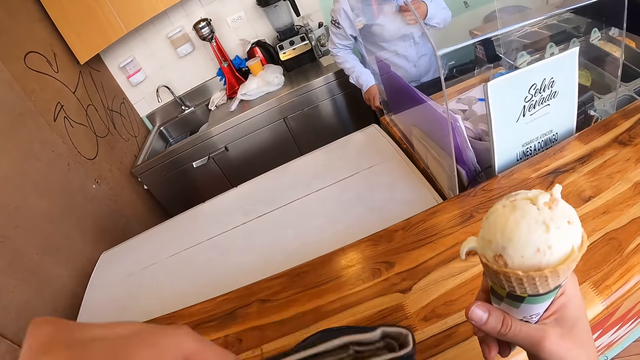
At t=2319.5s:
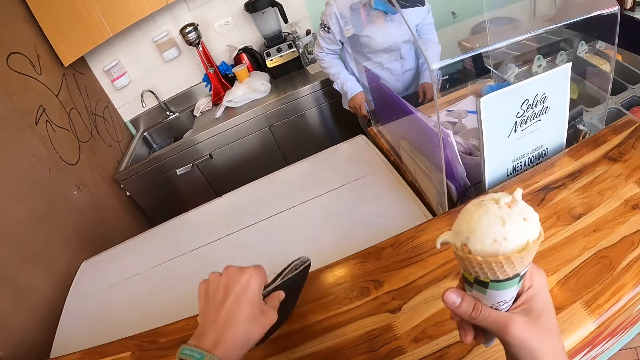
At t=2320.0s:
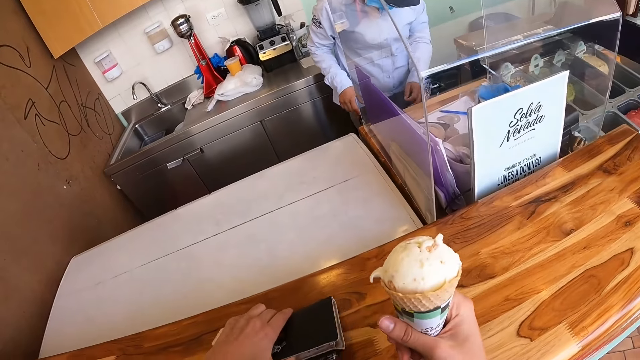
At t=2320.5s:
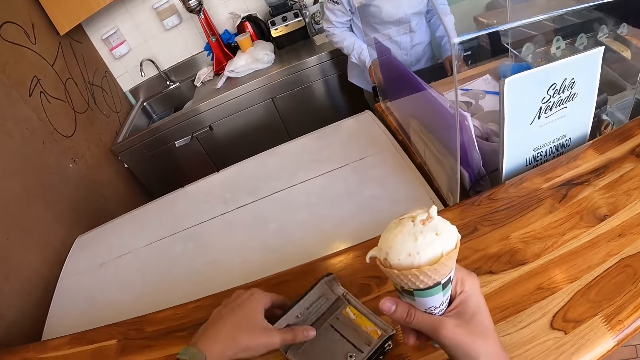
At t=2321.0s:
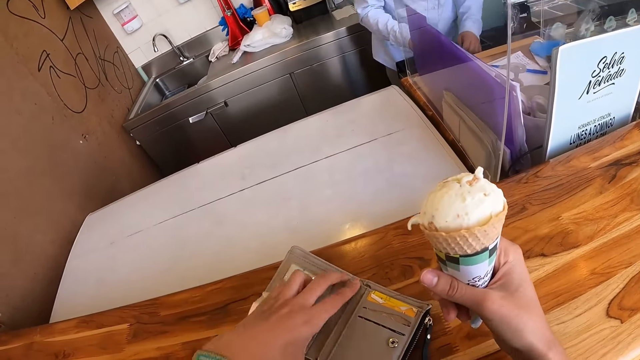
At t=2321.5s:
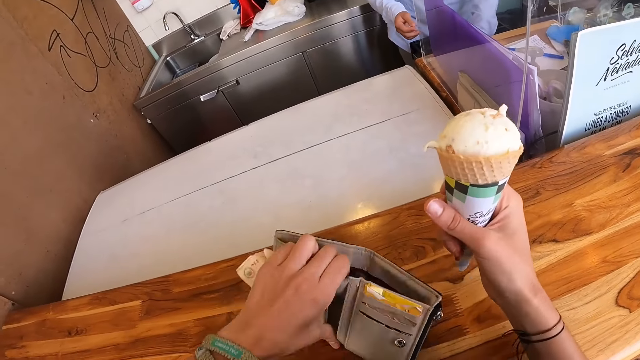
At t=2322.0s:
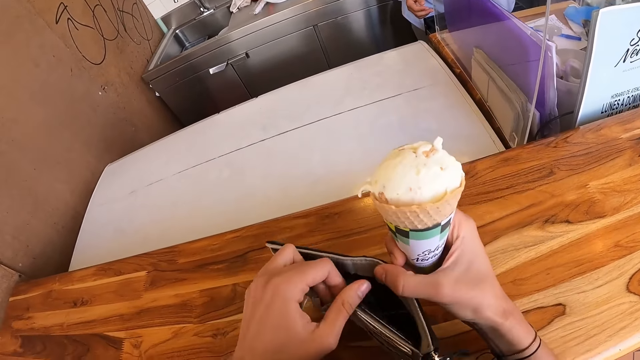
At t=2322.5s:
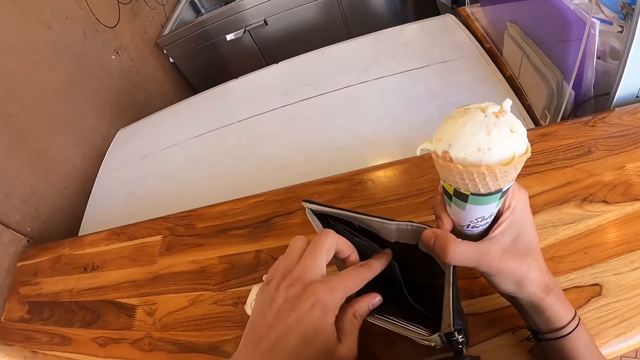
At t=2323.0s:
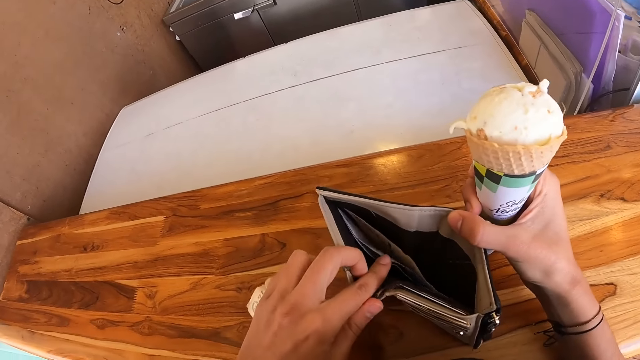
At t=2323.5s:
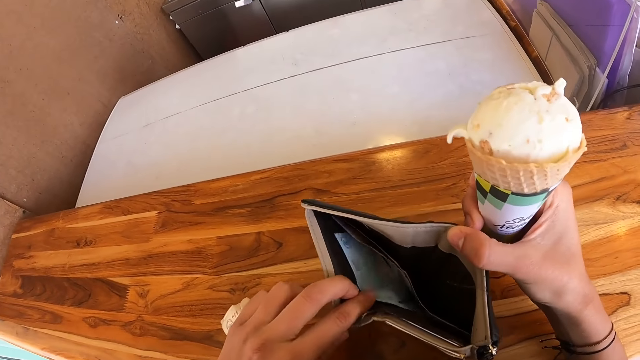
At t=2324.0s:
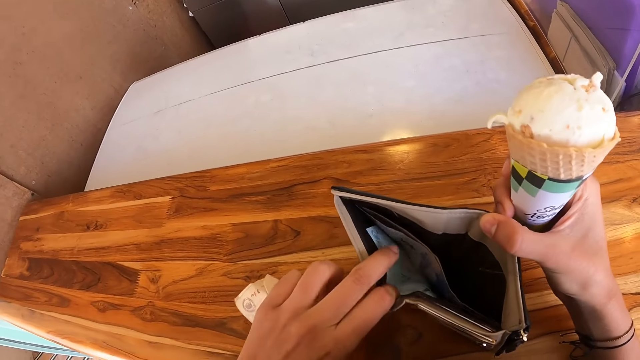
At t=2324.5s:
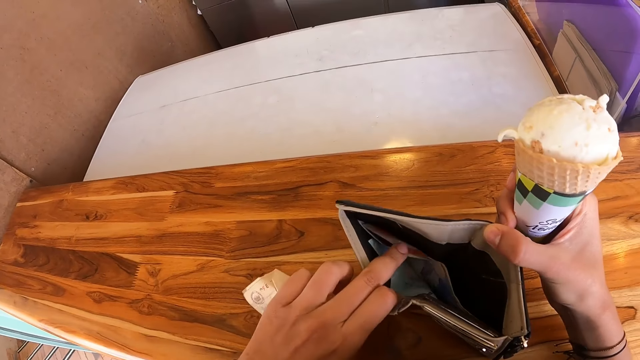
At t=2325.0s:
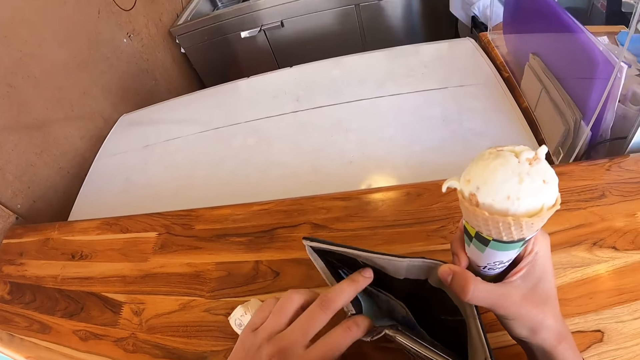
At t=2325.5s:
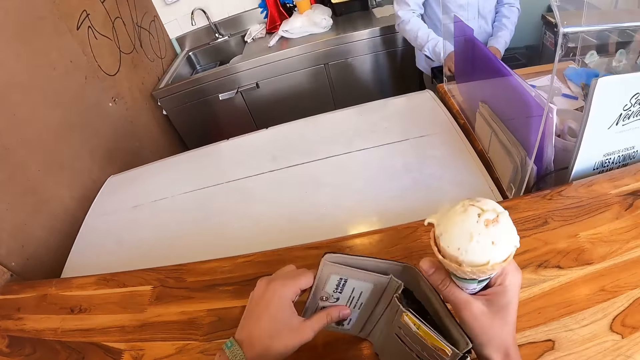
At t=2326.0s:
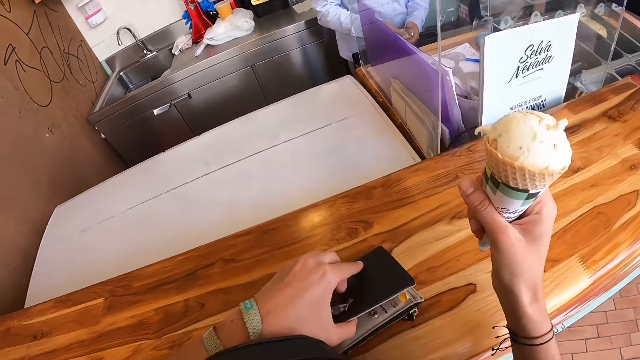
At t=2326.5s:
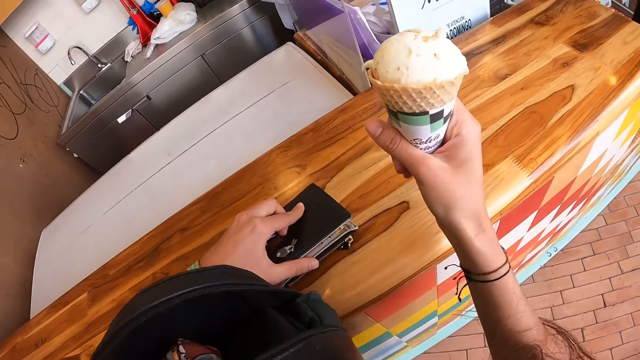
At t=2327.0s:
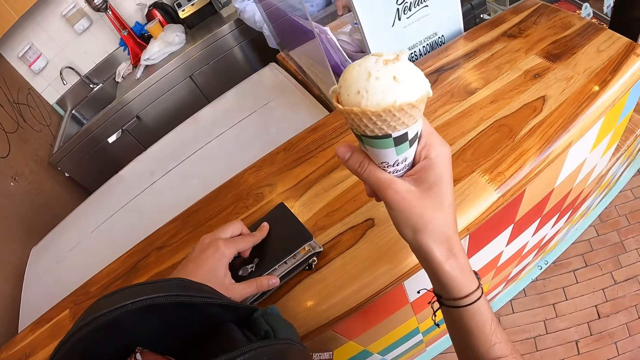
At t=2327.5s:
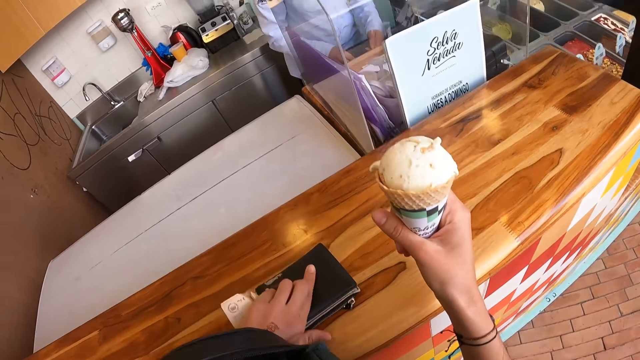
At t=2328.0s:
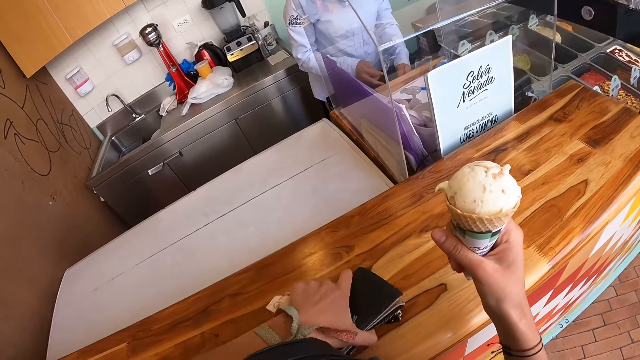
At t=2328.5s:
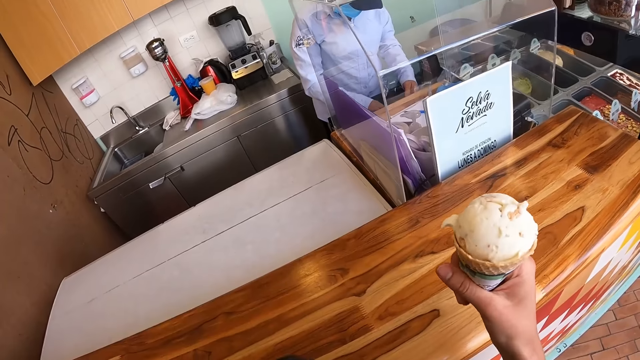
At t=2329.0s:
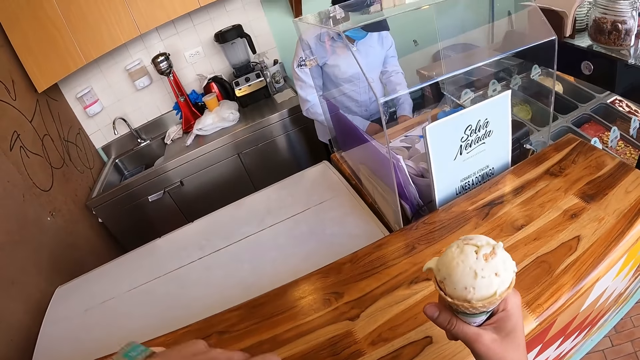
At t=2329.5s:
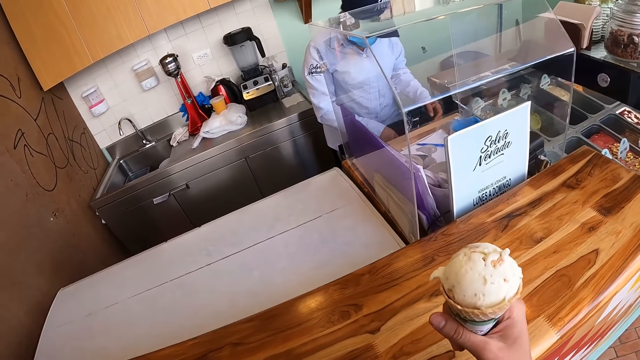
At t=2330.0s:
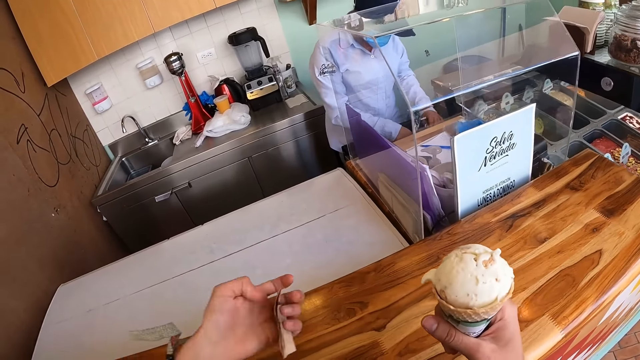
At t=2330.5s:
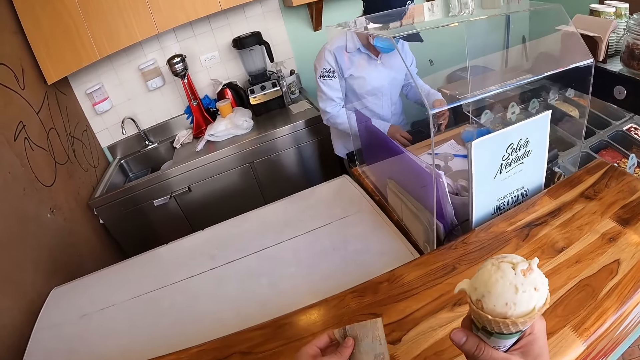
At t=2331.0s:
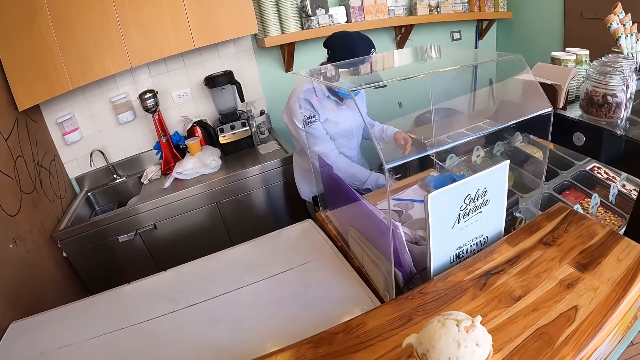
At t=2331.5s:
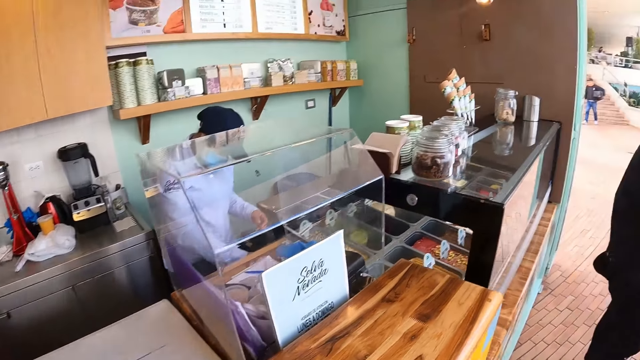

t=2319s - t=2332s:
The camera wearer puts the wallet on the table. They open the wallet. They hold the money in the wallet. They count the money in the wallet. They close the wallet. They pick up the wallet. They put the wallet in the pocket. They hold the money.

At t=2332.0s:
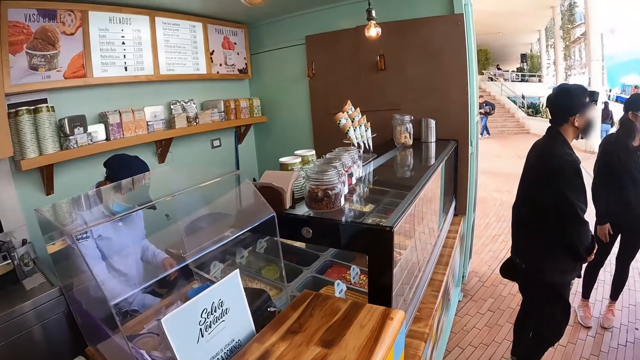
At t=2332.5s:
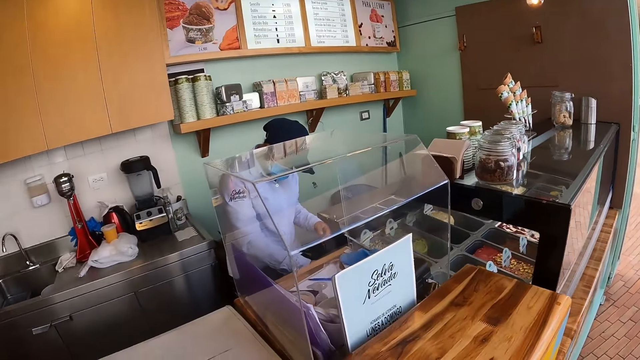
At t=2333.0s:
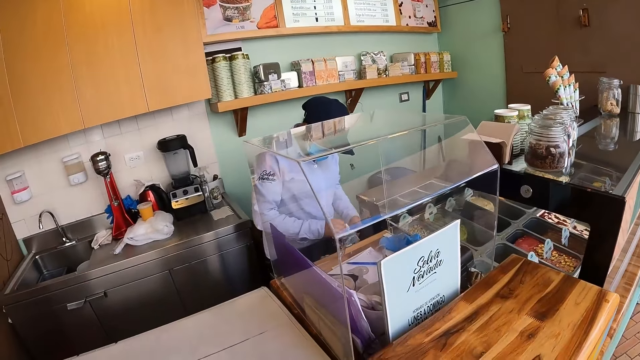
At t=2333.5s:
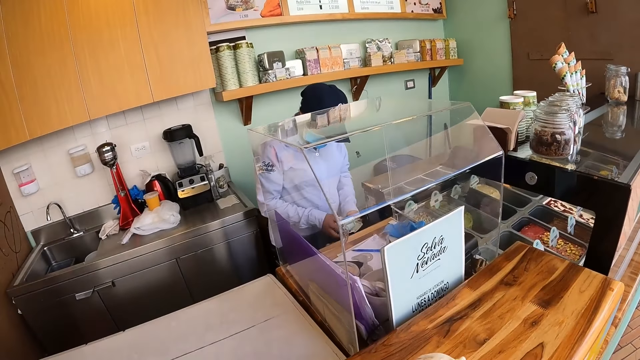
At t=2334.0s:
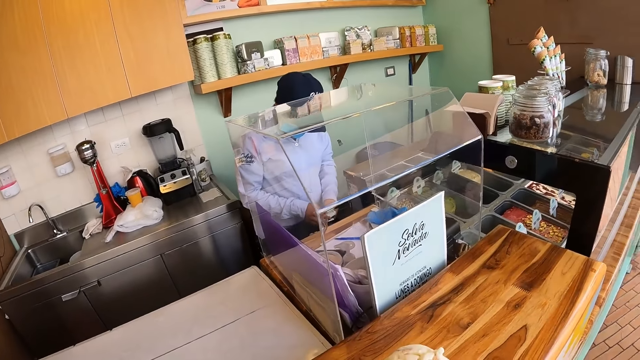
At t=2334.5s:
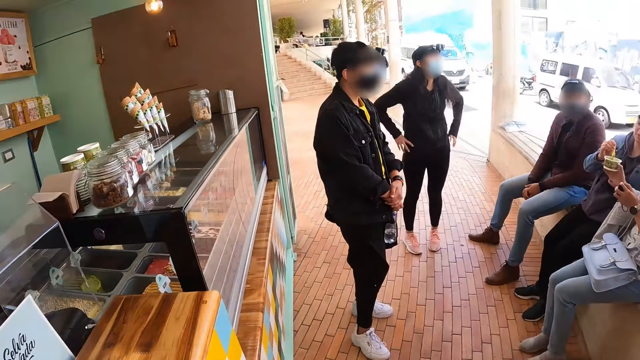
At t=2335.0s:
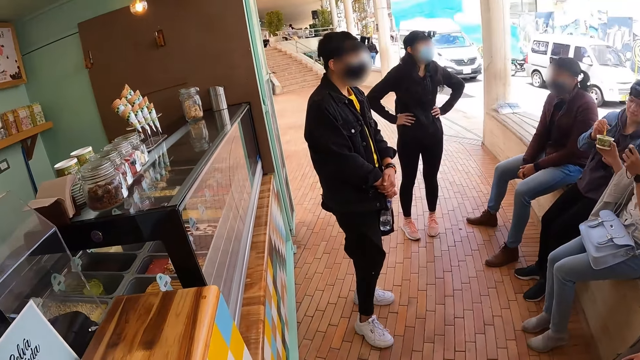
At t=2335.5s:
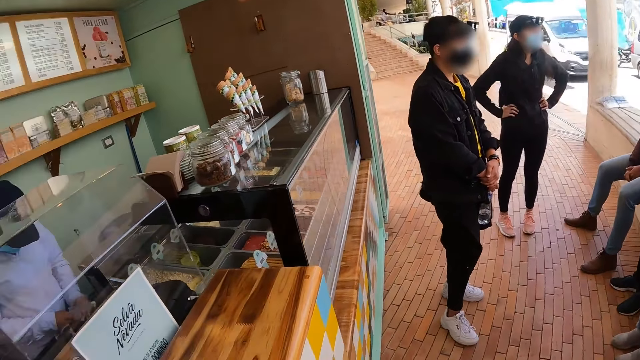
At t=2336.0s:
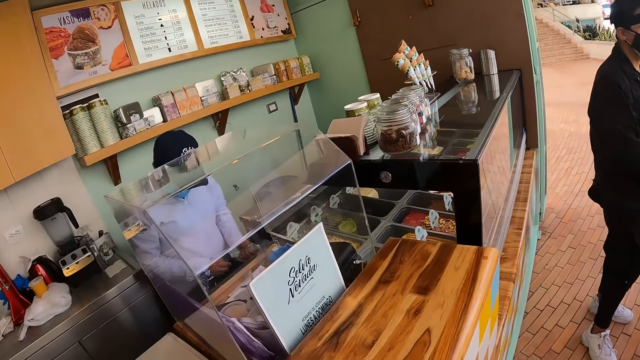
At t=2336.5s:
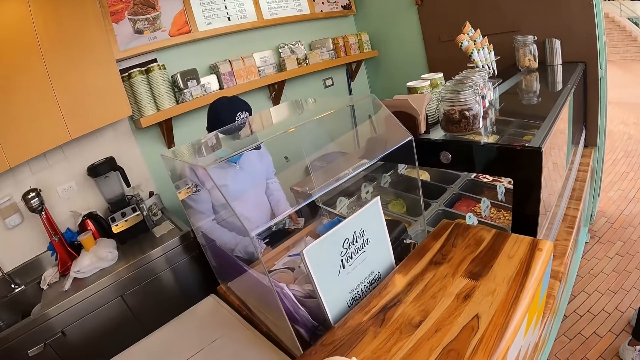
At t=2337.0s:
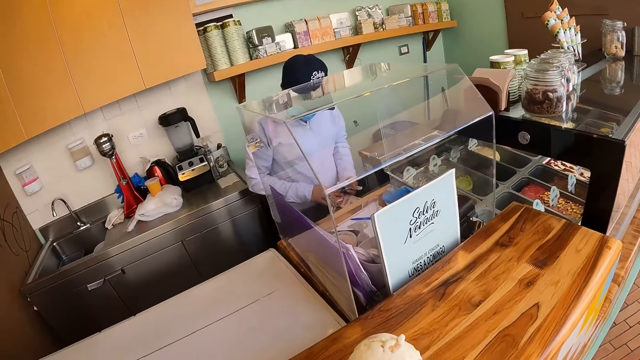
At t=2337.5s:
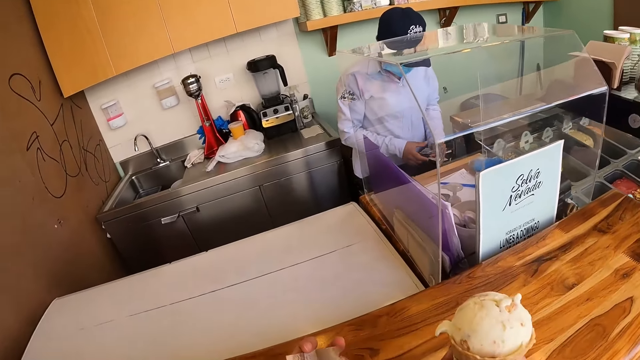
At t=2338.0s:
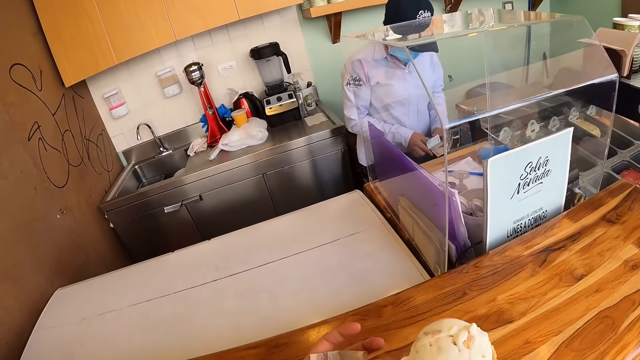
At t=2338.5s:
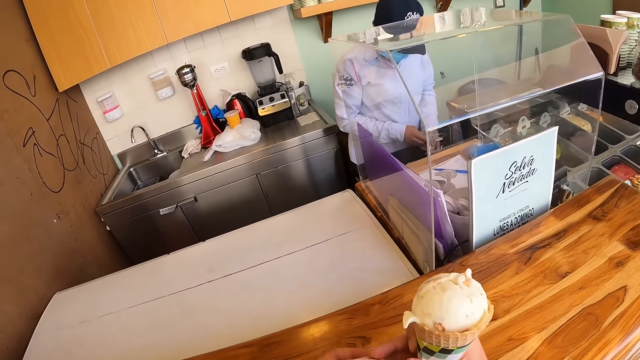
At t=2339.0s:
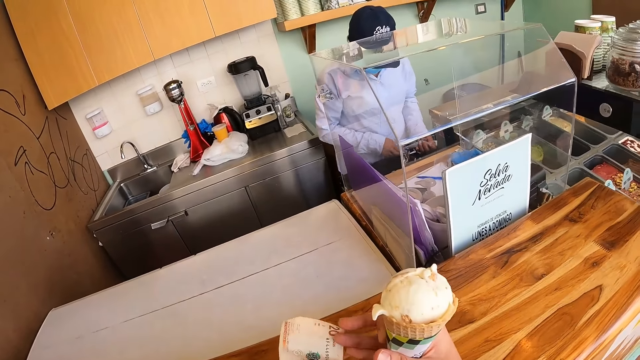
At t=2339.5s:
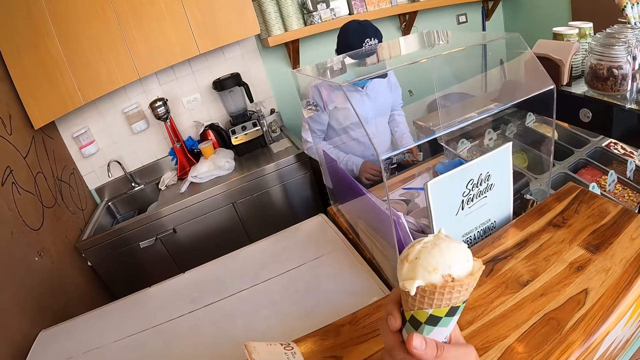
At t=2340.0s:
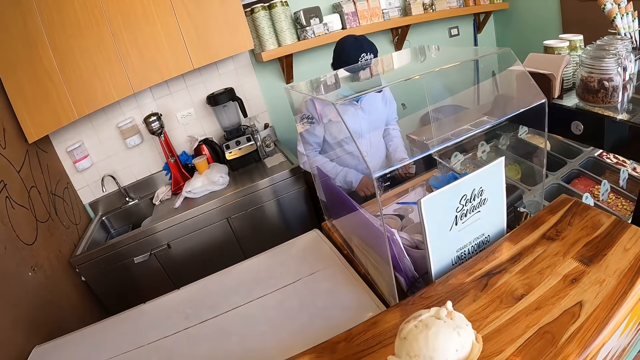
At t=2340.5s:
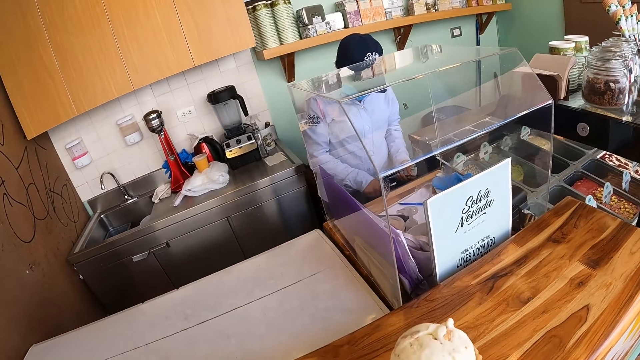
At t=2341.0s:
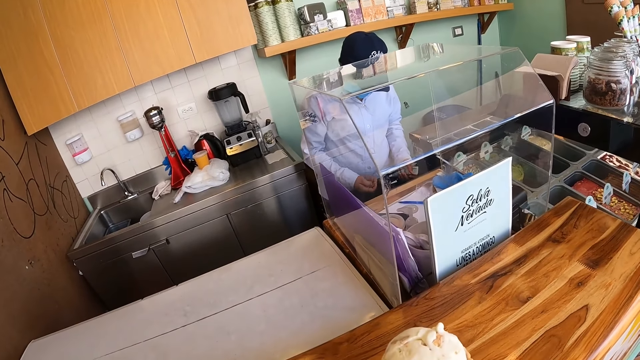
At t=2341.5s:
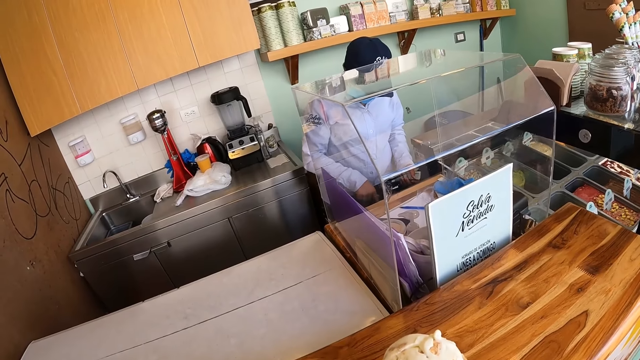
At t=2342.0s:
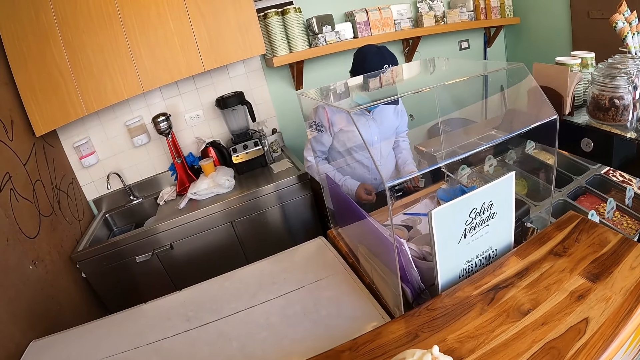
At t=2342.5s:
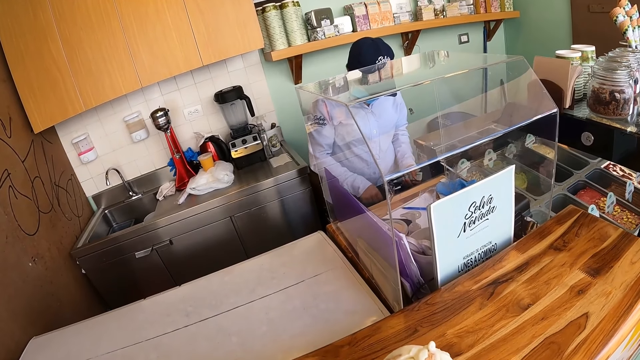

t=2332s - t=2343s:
The camera wearer looks around. A woman counts the money. The camera wearer looks around the room. The woman counts the money. The camera wearer holds the money. The woman counts the money. The camera wearer stares at the woman.
